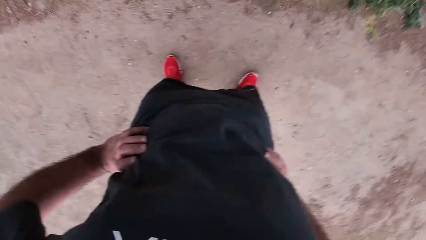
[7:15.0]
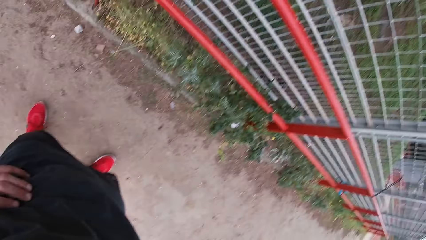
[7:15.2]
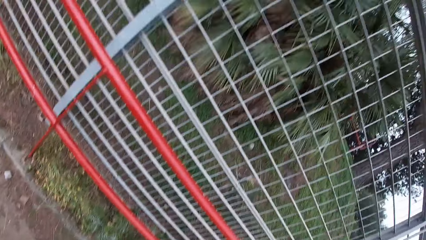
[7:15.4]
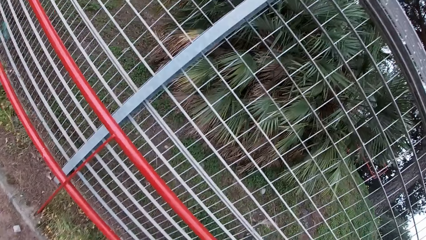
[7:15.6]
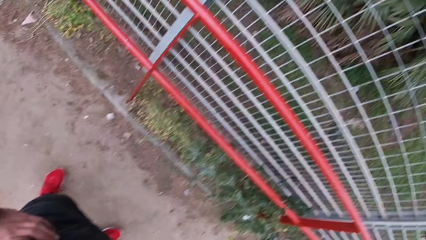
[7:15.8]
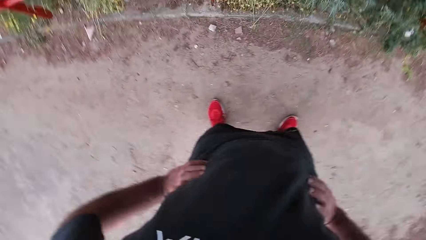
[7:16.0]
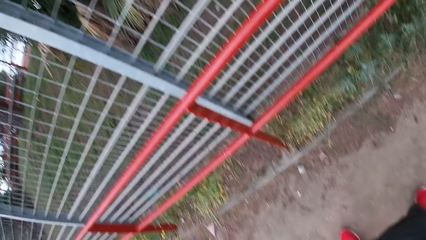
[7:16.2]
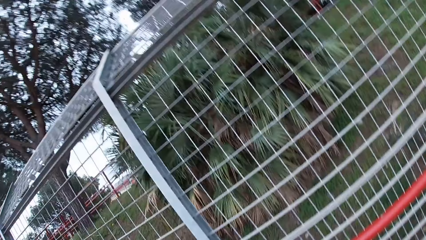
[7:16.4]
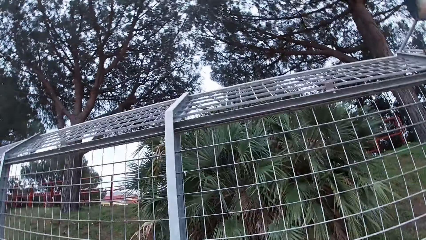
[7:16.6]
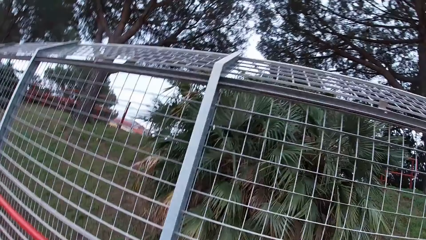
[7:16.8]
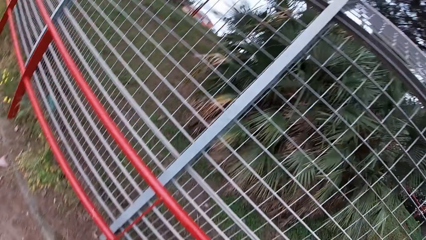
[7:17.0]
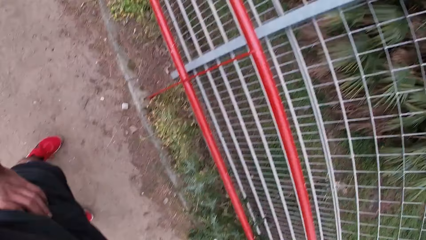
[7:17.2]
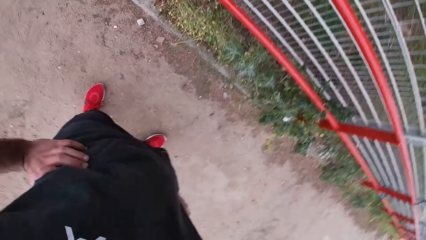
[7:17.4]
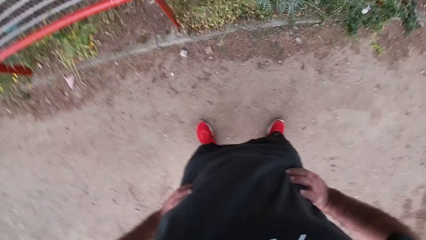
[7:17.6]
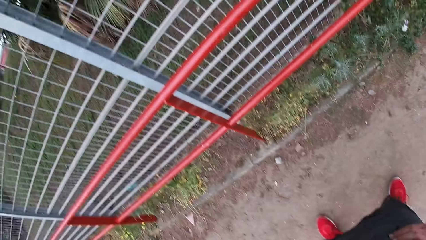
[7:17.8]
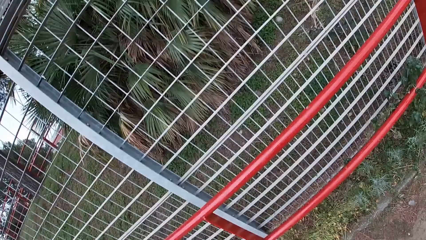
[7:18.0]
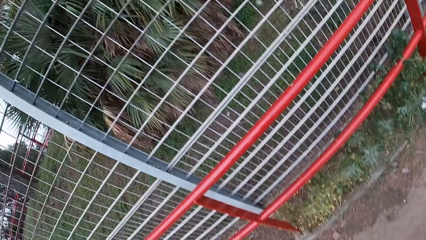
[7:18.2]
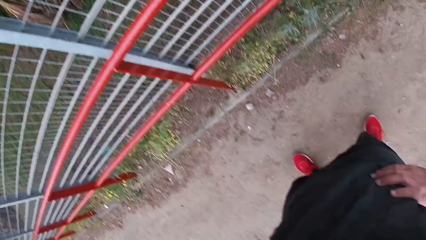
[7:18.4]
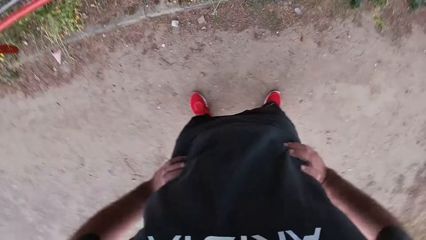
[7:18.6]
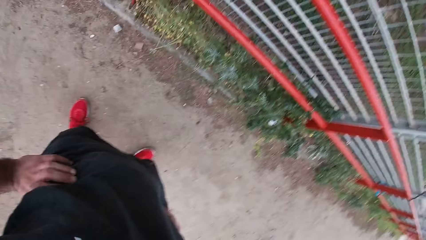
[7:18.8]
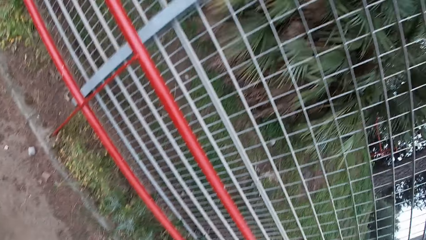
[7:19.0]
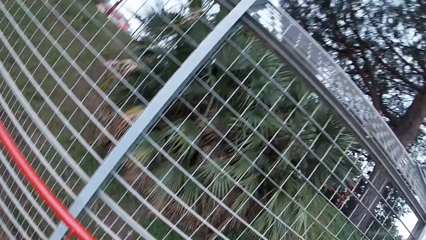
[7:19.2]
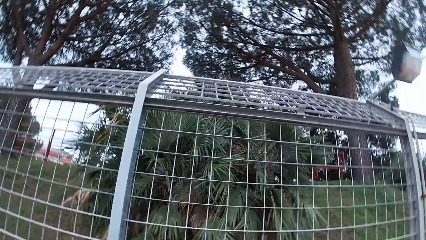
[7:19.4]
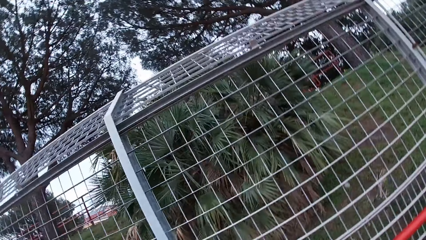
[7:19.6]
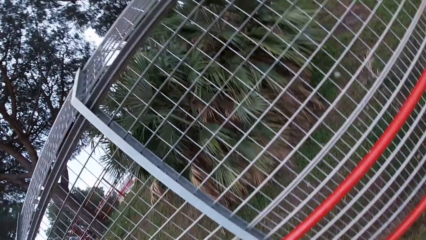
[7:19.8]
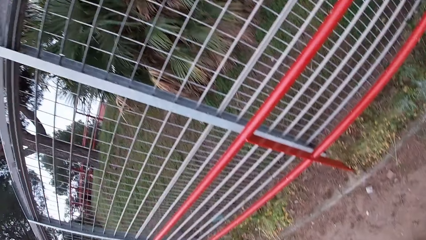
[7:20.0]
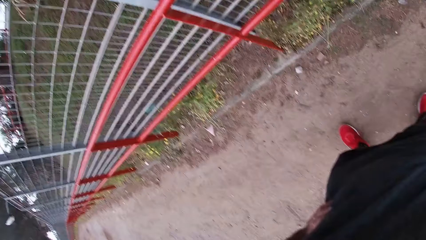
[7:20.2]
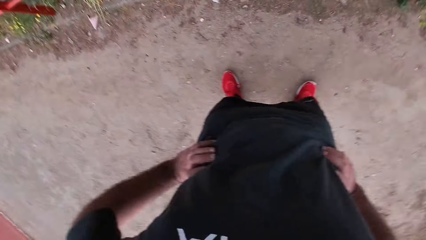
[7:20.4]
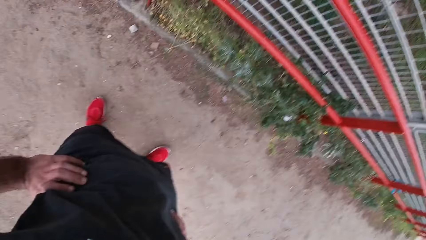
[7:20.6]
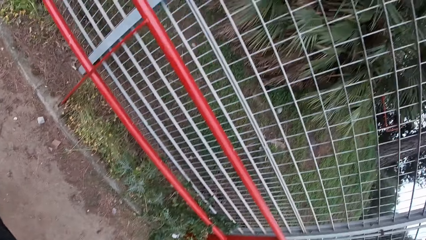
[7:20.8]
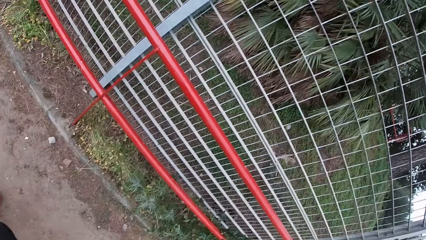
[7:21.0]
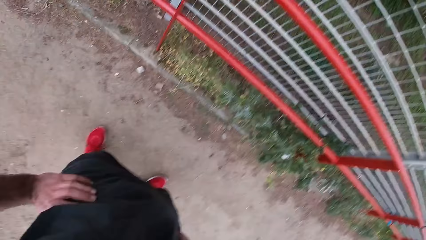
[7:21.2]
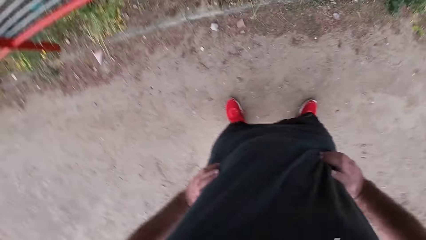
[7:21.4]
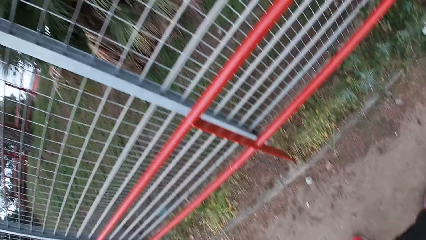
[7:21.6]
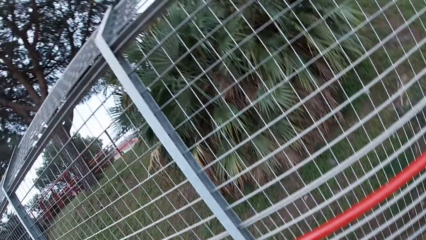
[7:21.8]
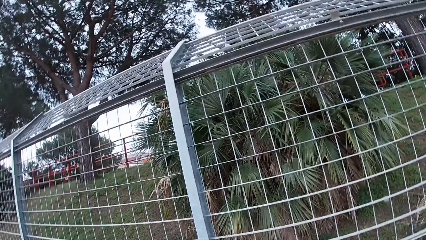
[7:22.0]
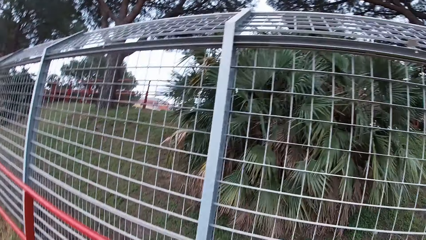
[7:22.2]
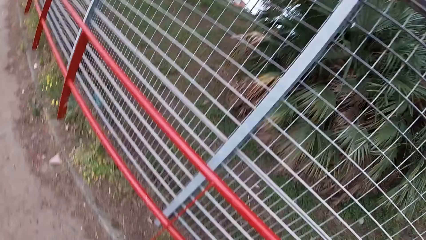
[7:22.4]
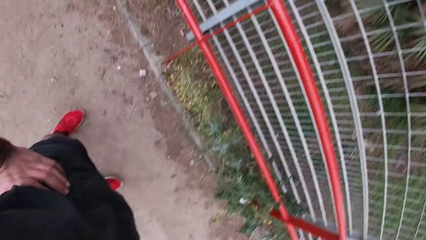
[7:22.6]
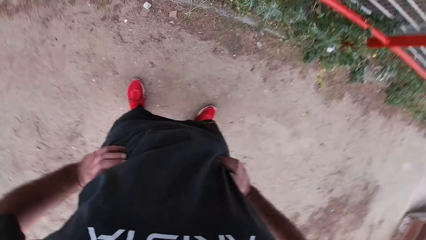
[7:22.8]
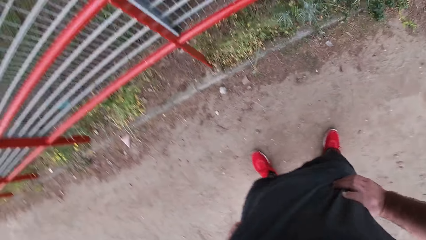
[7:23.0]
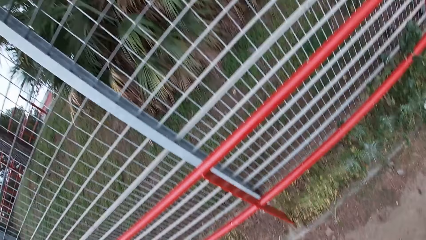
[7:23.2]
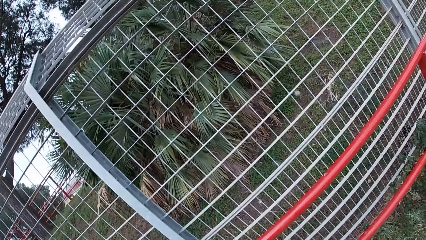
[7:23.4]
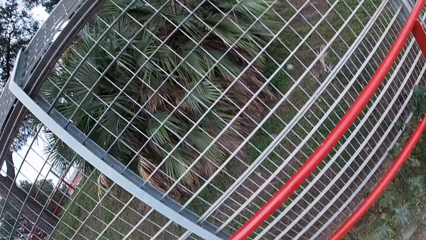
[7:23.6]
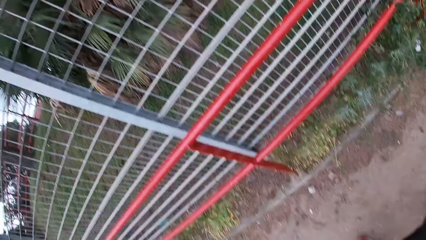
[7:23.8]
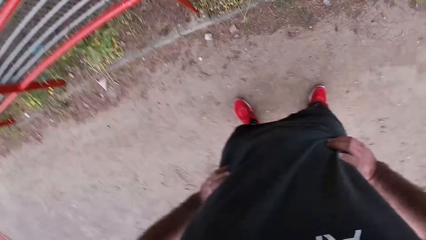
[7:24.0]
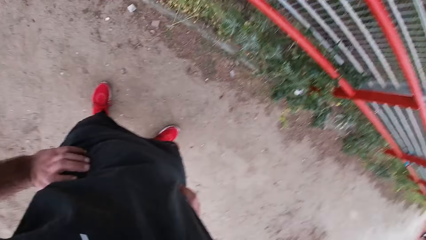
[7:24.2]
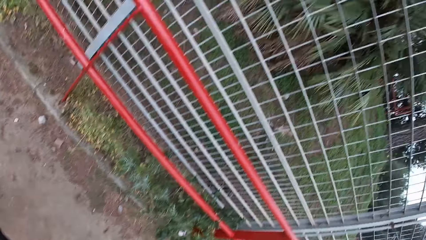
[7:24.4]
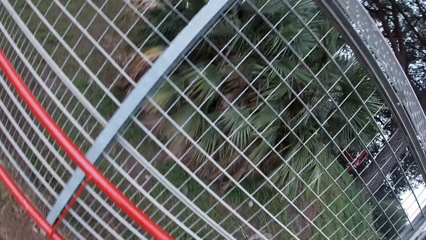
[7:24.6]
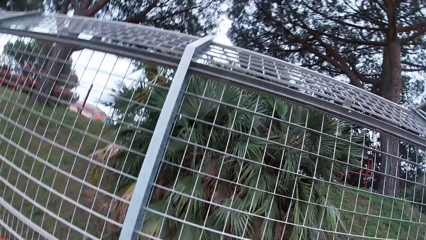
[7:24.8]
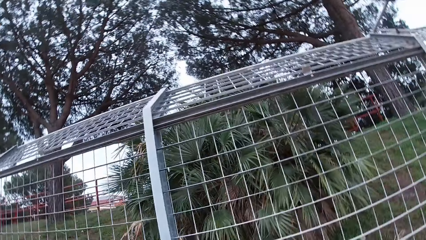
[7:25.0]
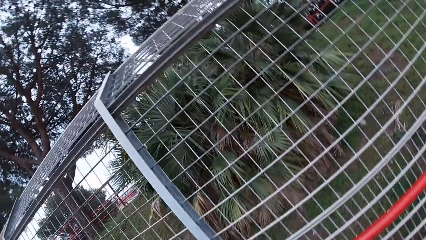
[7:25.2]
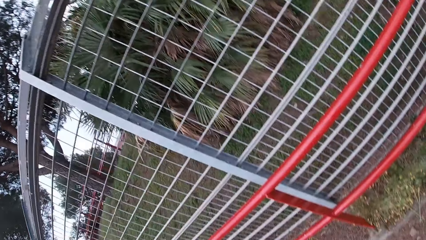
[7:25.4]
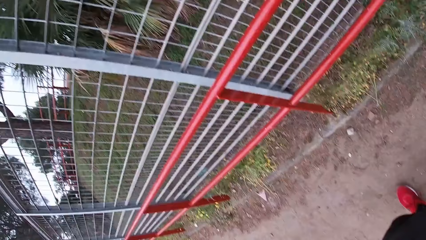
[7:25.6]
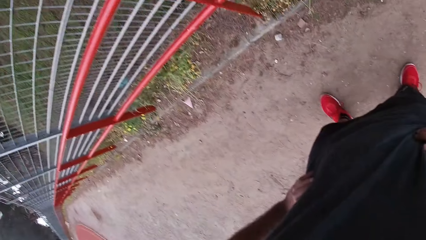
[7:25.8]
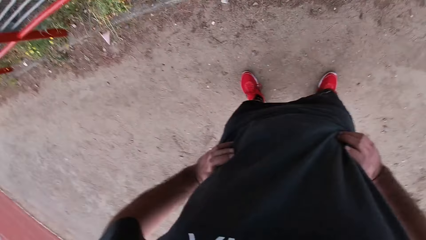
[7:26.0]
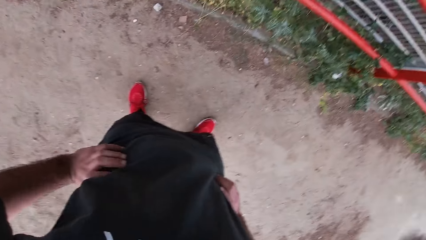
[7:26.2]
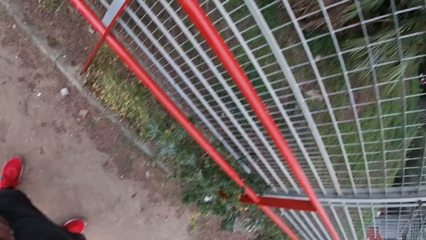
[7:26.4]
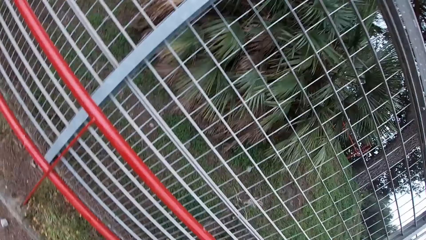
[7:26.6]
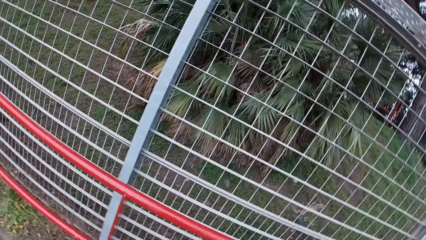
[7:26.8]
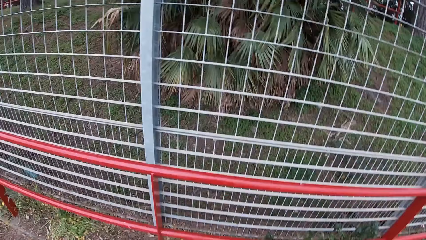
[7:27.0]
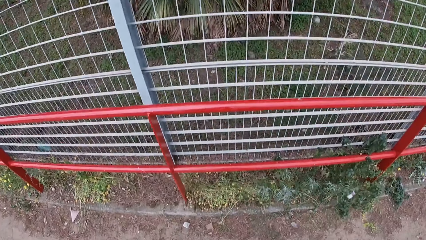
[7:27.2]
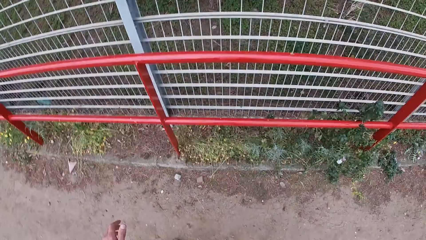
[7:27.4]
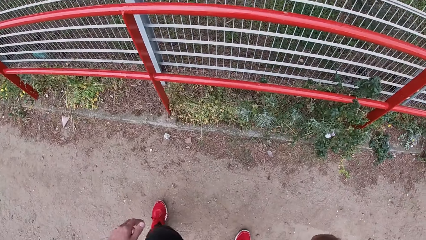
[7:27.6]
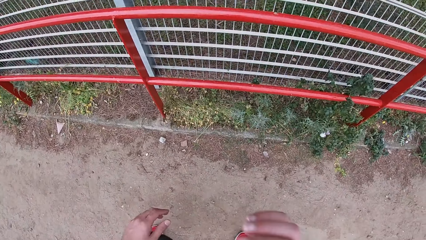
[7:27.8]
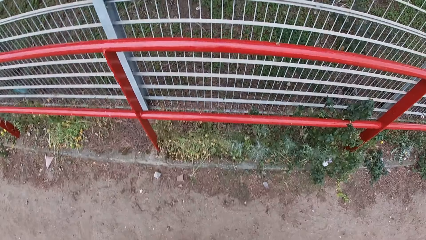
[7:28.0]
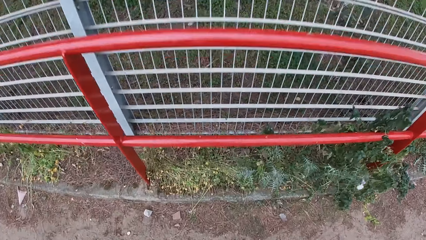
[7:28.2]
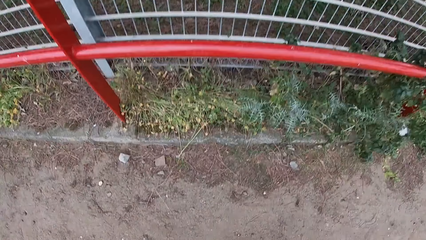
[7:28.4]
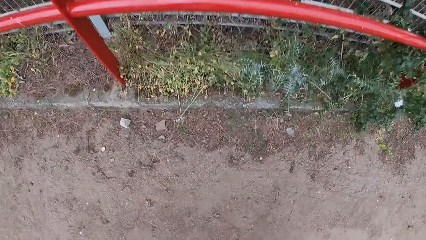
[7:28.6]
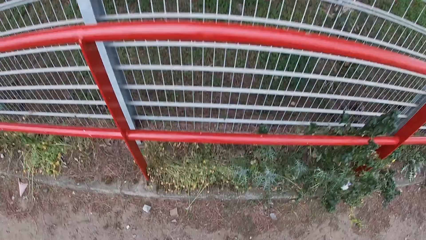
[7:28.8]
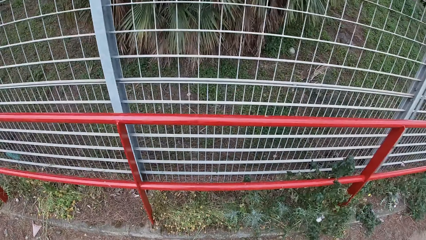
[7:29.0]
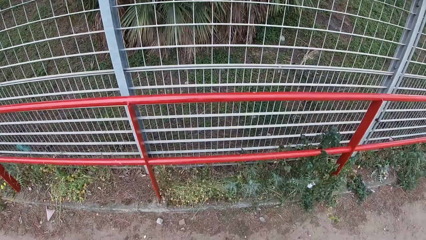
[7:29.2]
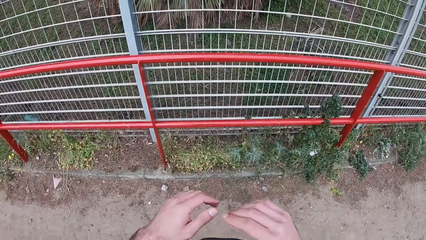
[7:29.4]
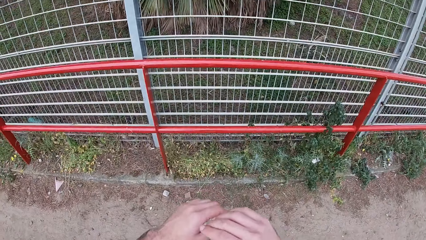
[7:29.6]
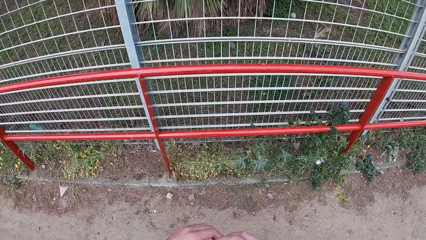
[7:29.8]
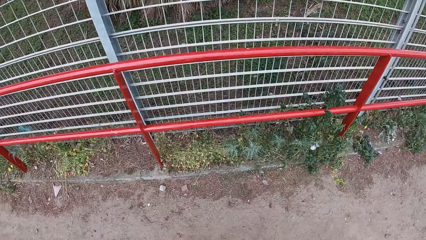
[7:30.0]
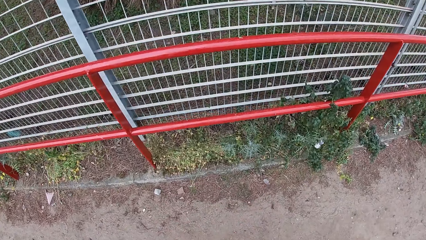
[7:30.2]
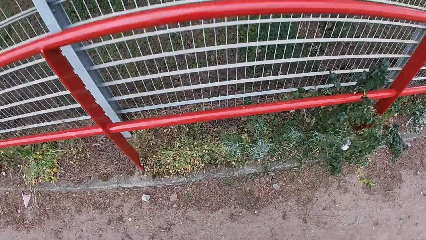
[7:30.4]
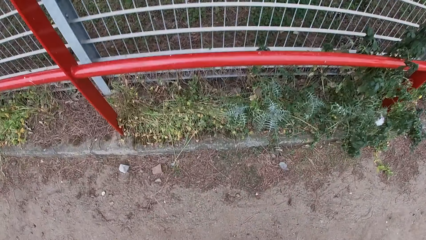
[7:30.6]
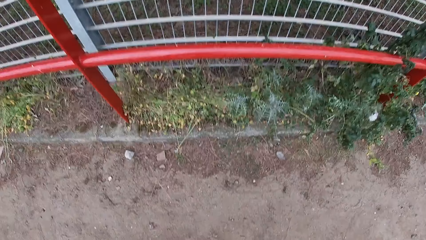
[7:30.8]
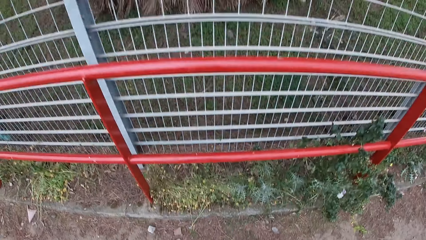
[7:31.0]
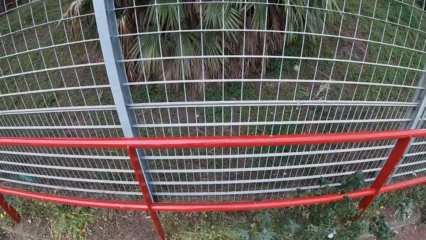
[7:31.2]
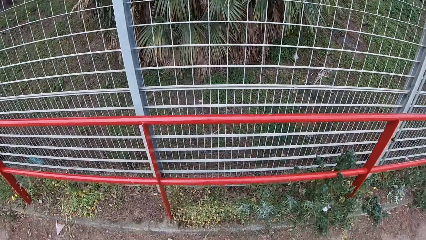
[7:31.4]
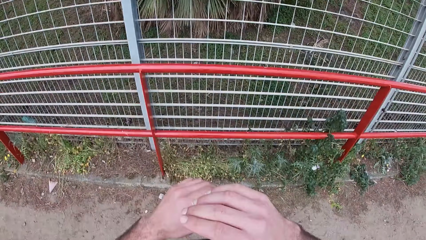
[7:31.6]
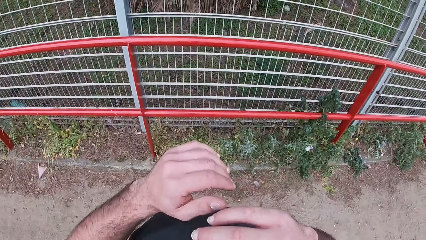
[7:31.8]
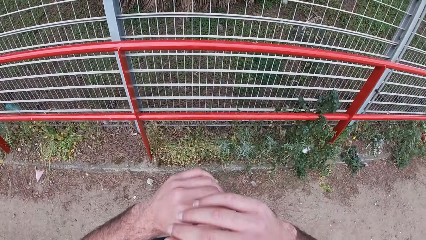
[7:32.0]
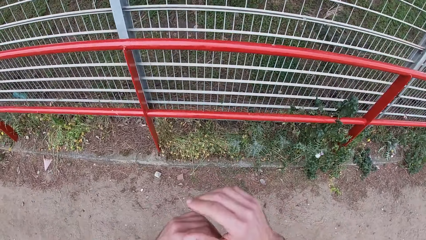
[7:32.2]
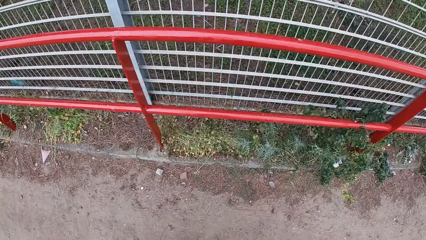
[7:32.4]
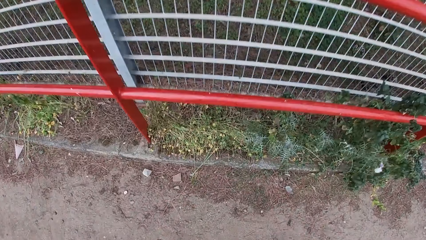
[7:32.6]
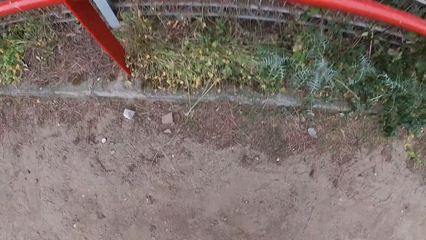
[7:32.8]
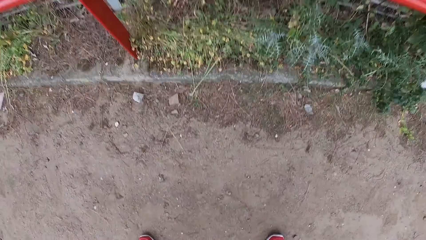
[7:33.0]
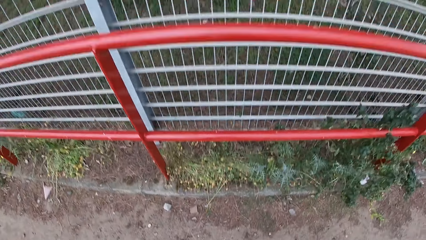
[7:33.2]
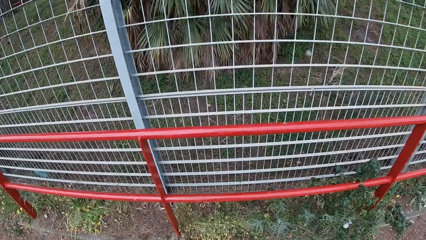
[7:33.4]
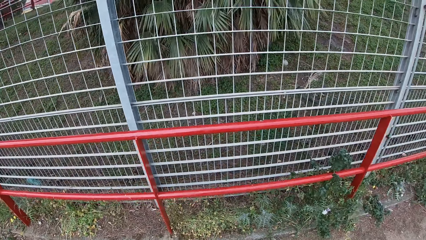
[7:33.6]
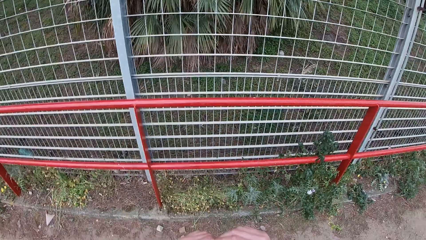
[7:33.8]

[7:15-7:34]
The camera wearer touches his knees with both hands. He sways his hand.
